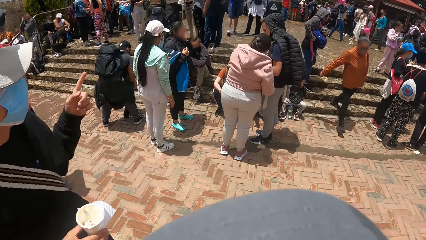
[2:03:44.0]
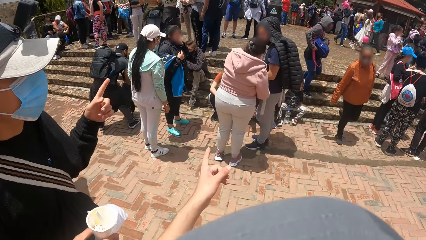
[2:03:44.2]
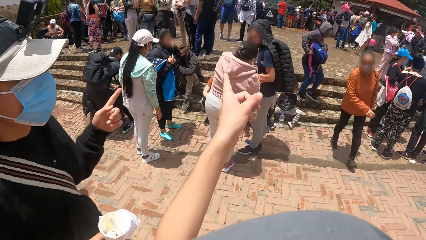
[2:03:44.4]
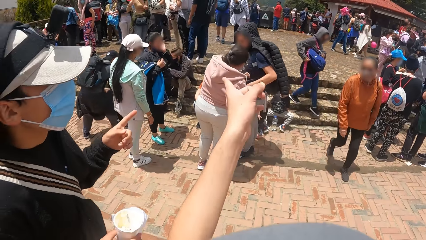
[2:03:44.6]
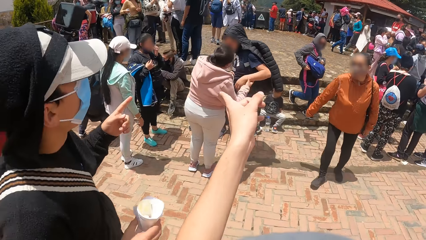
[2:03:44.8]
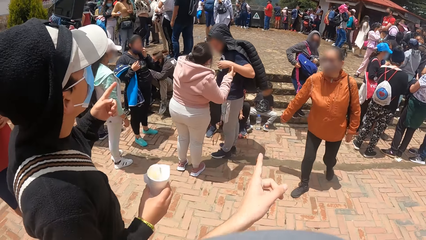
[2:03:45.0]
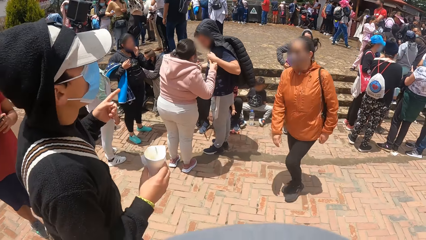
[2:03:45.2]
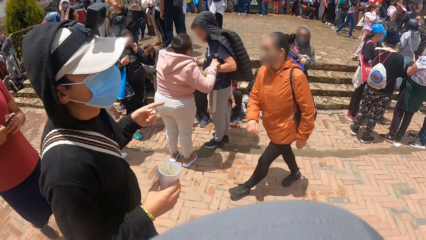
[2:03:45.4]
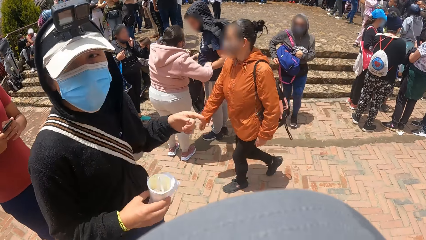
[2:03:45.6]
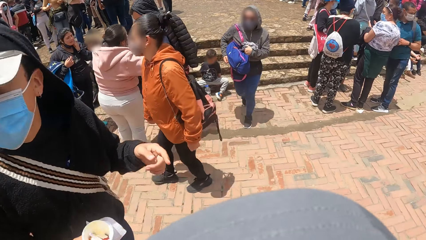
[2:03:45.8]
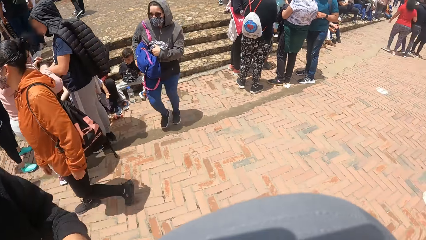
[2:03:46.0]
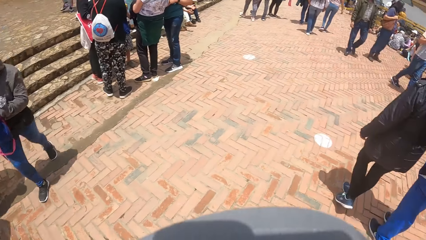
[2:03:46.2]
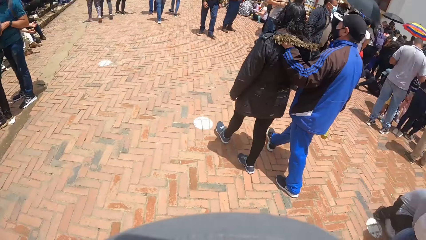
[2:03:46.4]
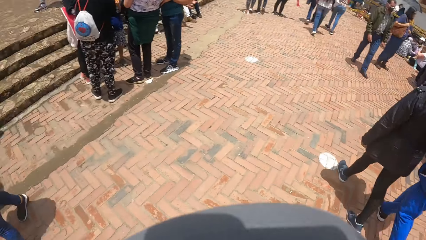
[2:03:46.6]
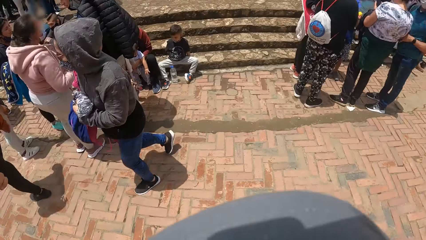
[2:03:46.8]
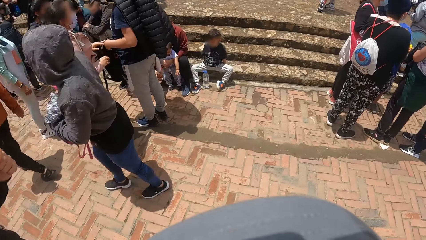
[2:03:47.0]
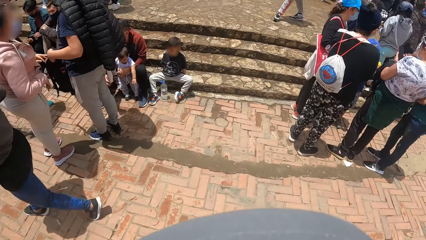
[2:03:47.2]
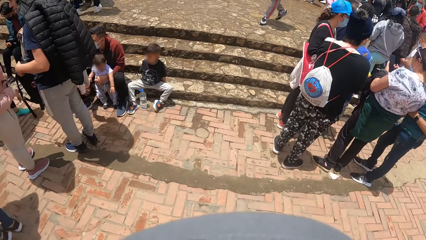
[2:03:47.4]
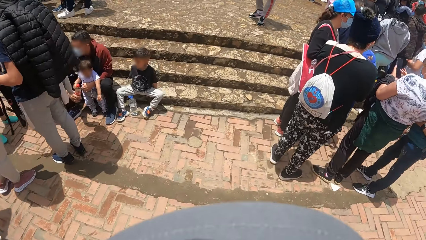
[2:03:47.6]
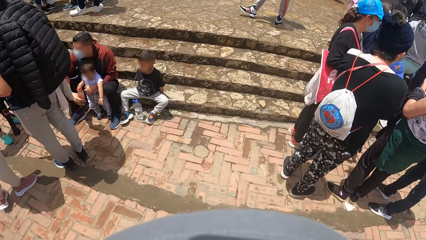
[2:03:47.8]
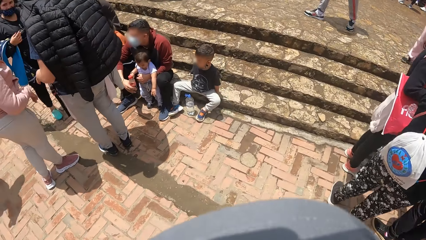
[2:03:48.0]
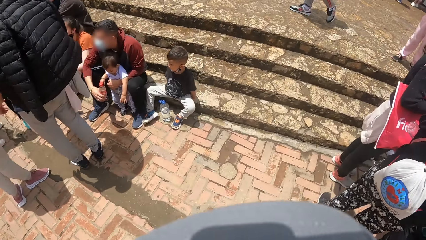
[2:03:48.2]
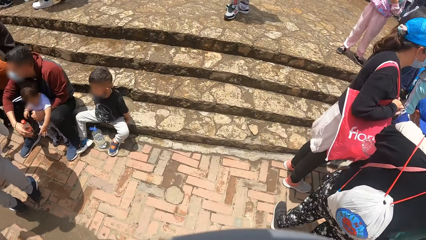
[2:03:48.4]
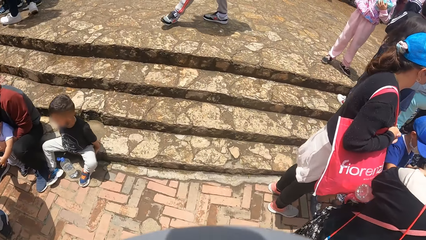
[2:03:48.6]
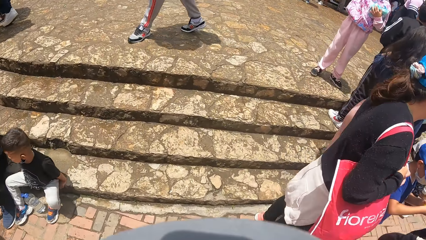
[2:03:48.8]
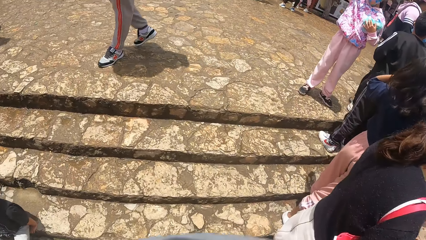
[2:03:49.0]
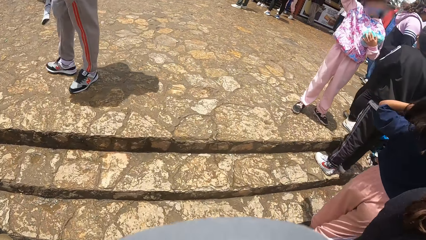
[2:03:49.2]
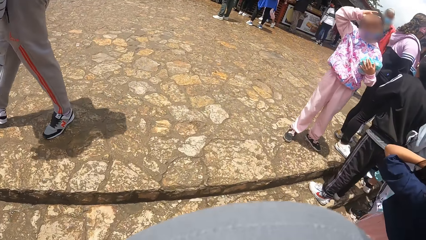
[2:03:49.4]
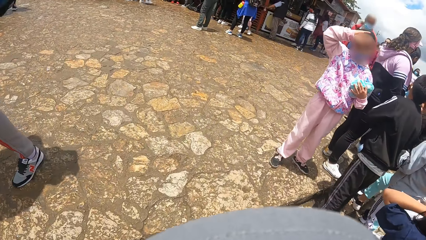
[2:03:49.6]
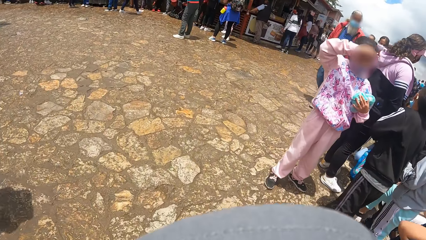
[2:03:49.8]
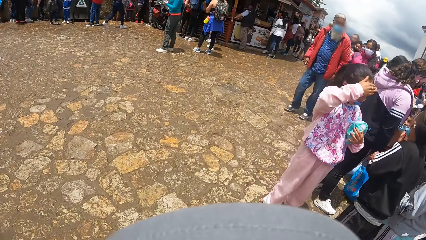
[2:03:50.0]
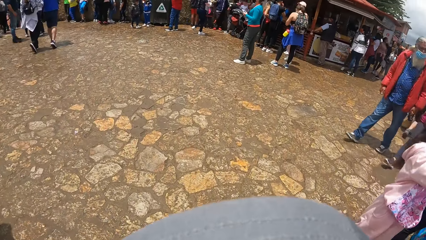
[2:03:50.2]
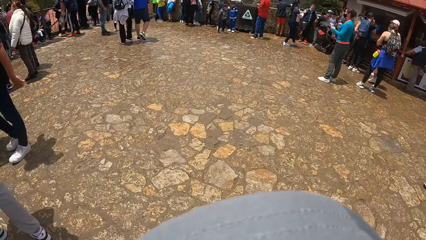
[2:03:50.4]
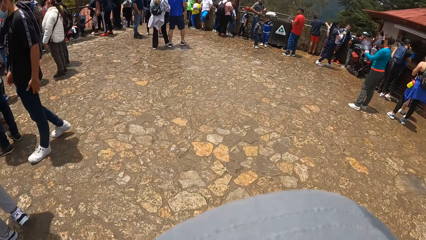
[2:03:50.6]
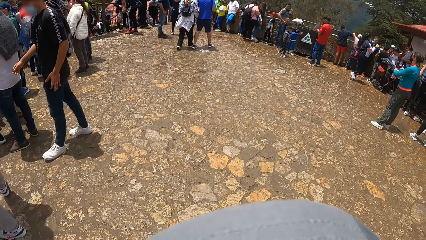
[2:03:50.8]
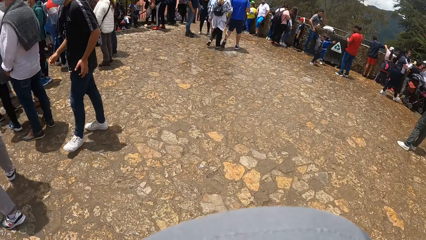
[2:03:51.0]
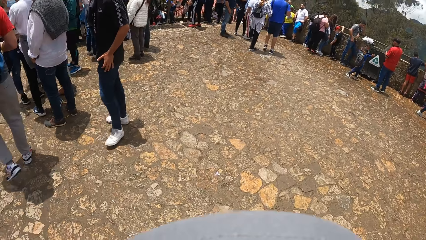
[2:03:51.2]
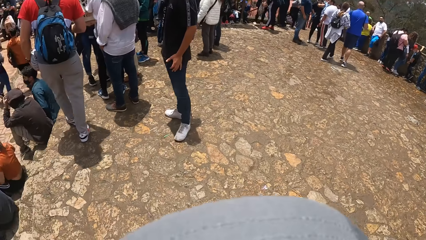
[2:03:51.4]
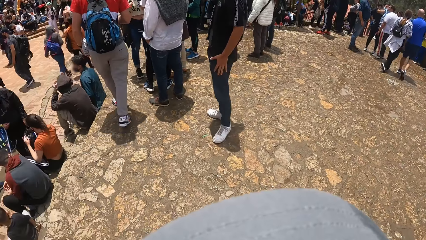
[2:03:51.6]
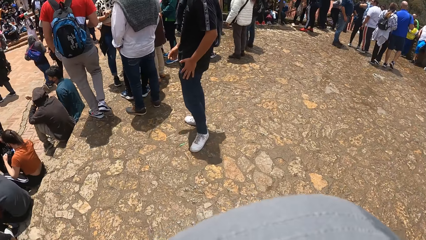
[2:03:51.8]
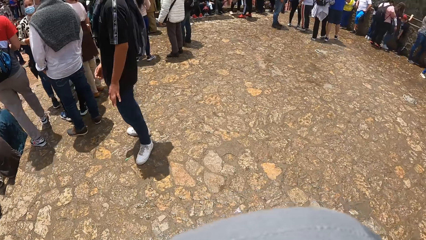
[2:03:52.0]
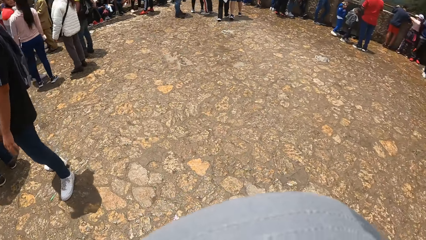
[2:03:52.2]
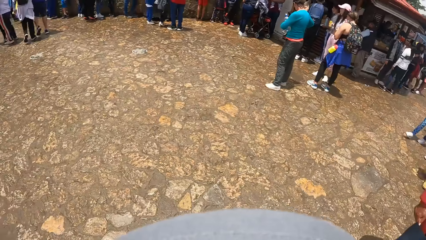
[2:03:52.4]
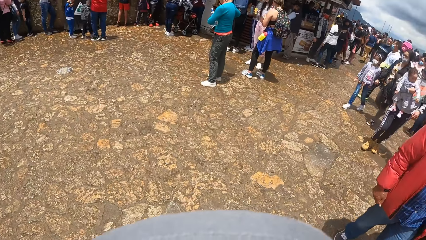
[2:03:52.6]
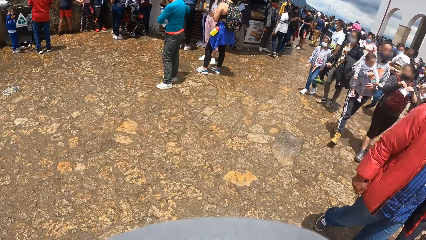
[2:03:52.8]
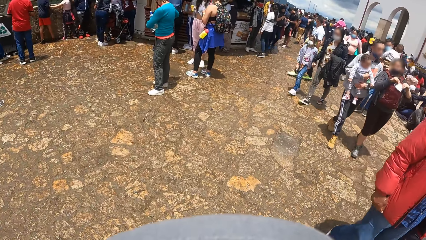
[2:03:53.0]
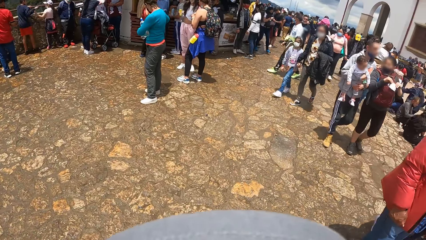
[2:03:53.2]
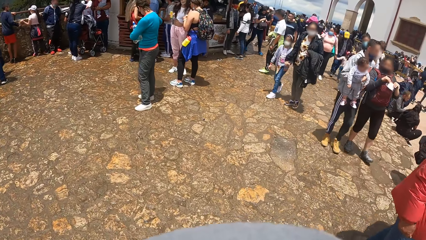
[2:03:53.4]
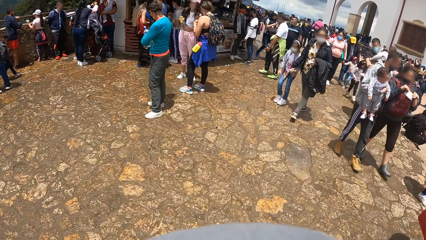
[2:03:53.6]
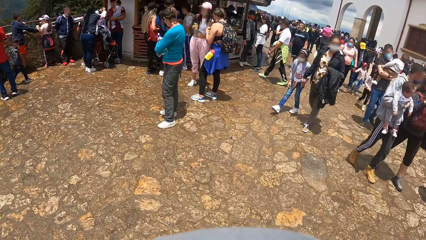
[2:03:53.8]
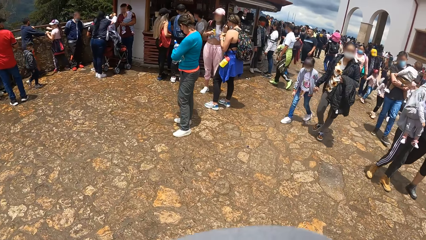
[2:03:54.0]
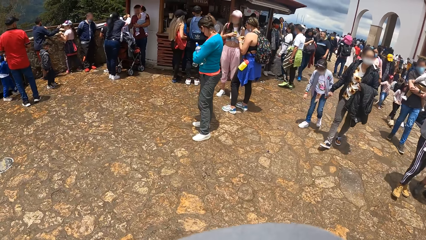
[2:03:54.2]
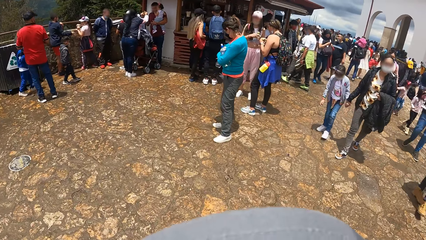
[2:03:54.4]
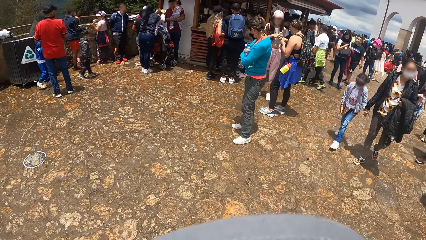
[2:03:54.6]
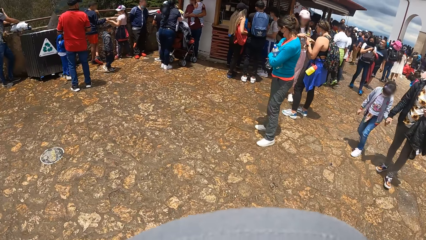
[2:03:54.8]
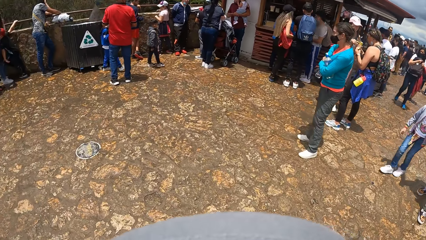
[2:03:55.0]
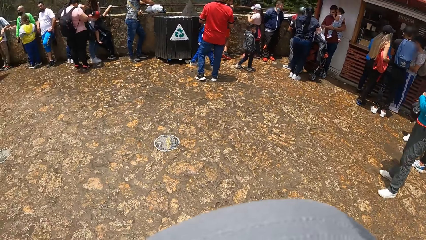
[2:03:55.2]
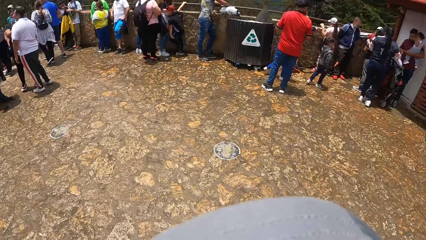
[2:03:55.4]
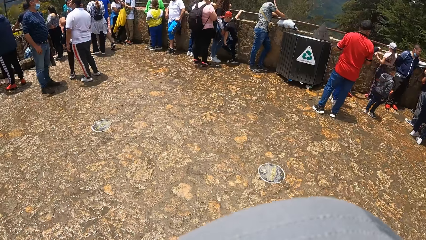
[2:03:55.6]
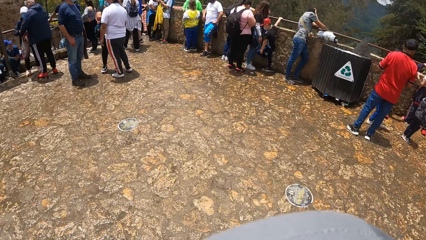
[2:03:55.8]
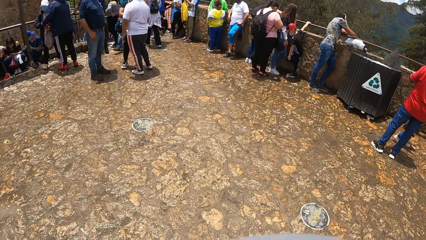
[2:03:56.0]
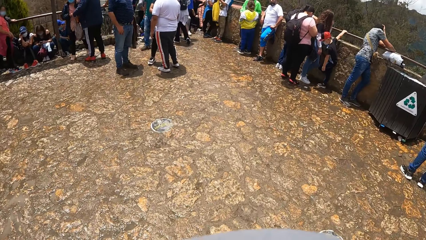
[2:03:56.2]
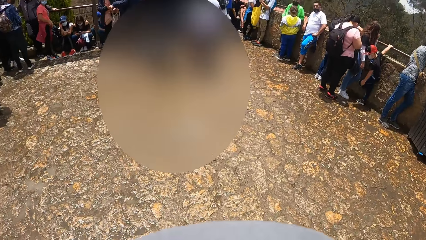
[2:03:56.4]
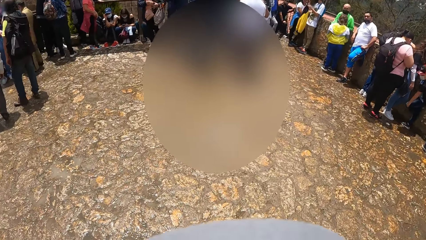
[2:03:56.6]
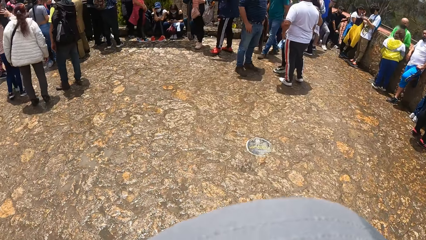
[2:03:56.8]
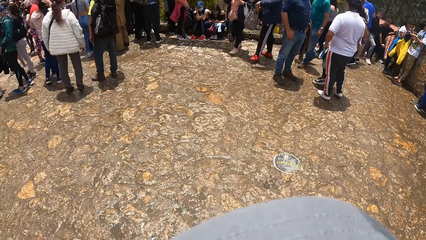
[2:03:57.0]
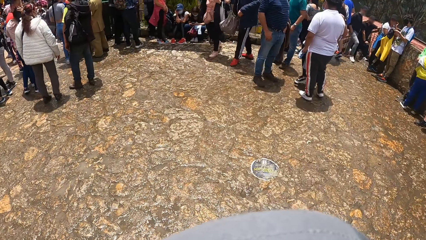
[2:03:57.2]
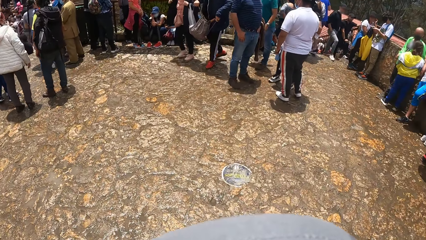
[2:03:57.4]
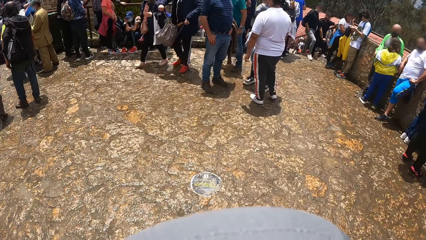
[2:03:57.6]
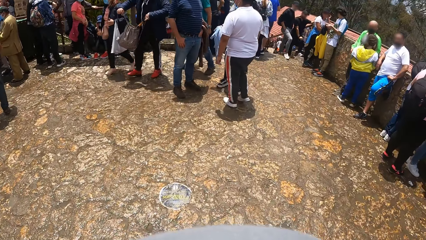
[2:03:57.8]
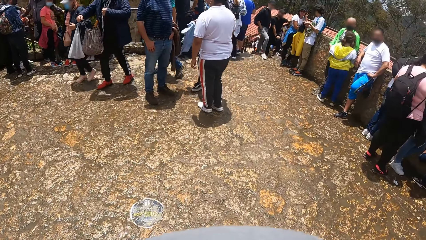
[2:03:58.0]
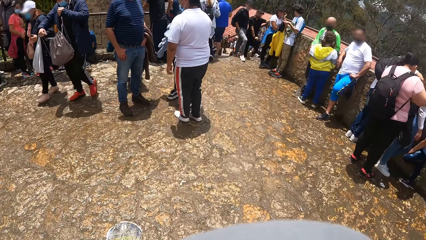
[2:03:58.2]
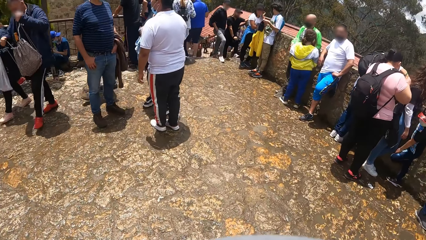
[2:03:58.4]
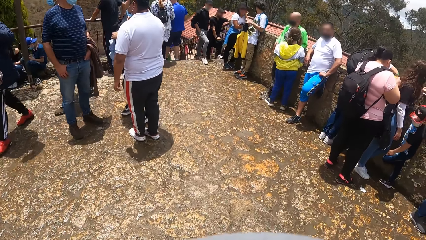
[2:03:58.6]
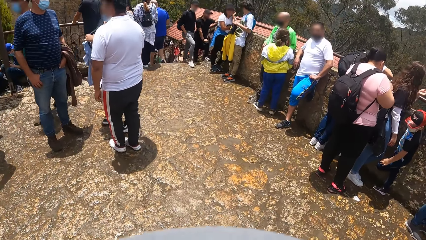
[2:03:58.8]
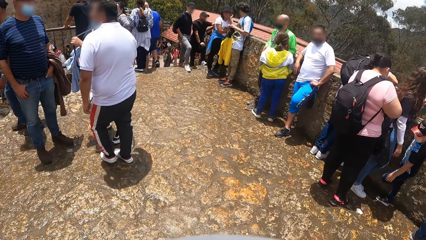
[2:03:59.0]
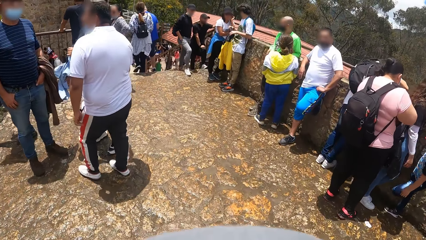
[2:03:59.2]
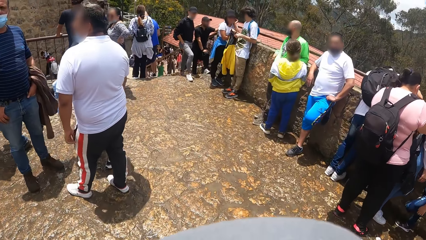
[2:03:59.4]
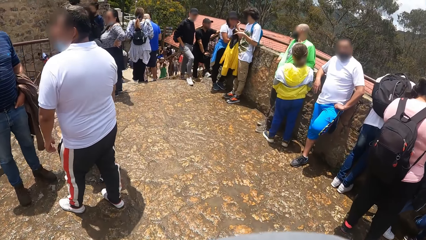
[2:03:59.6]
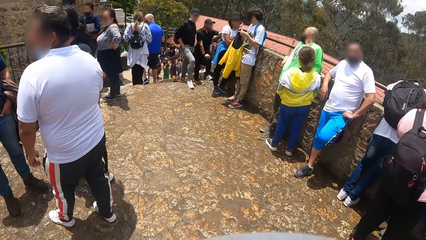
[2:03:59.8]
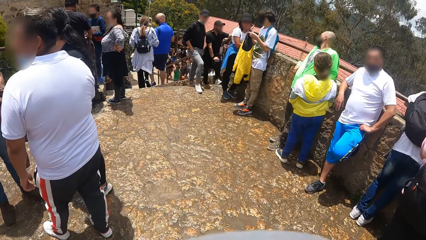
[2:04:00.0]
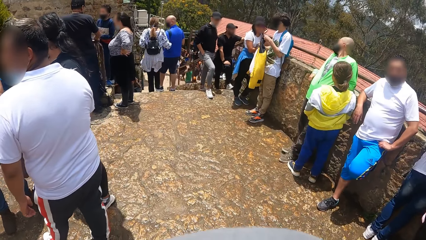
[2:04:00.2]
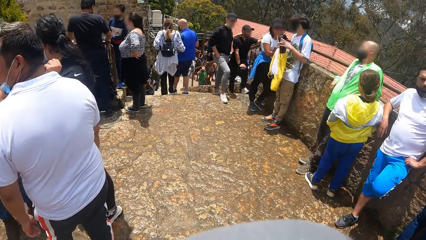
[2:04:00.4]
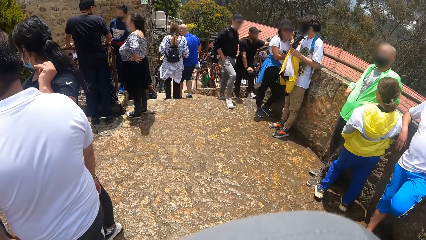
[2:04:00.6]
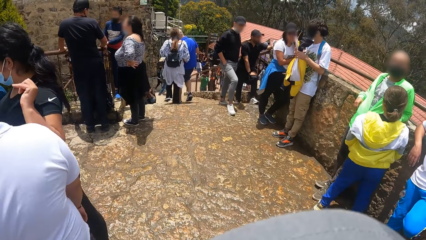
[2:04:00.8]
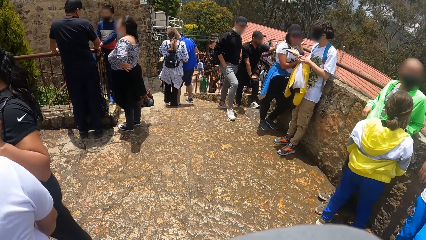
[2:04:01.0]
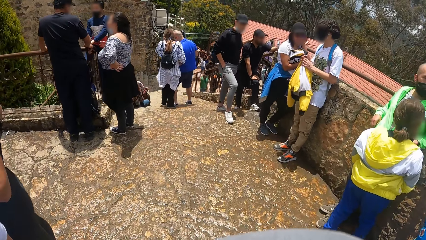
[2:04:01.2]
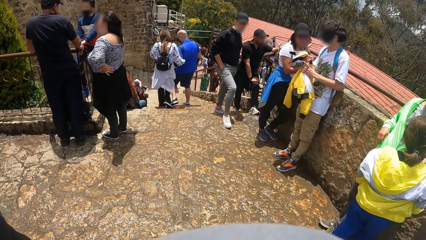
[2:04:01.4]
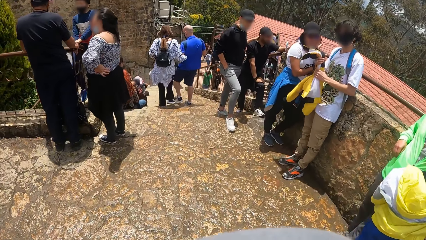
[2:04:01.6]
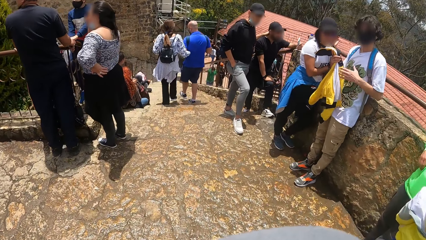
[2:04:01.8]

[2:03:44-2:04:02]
A man interacts with the camera wearer. The camera wearer interacts with the man. They move down up the stairway on the road.
